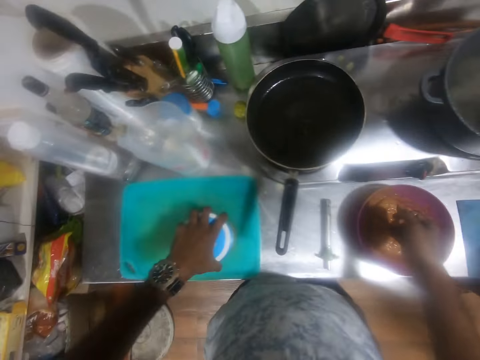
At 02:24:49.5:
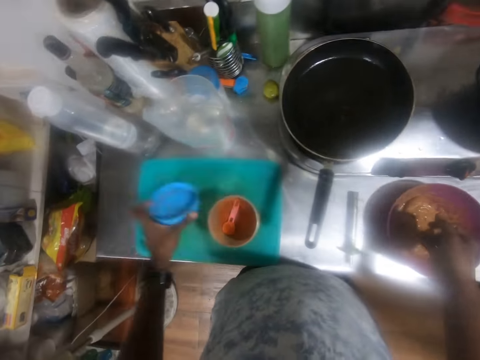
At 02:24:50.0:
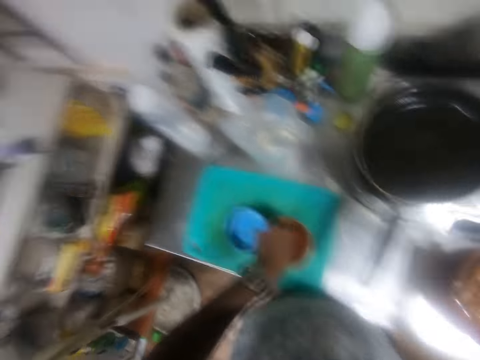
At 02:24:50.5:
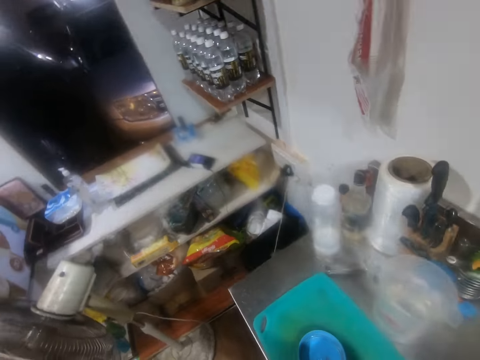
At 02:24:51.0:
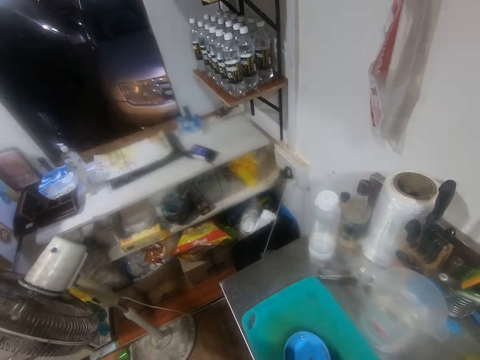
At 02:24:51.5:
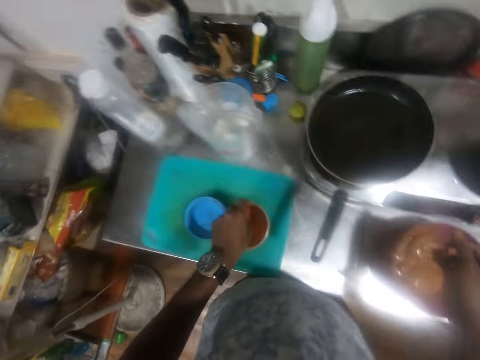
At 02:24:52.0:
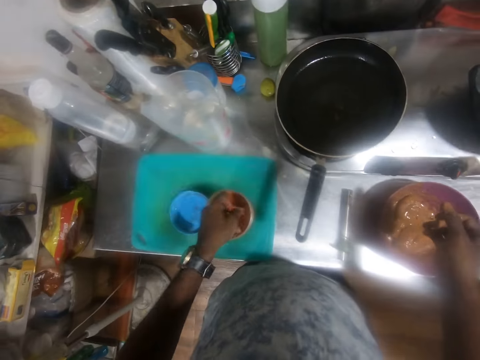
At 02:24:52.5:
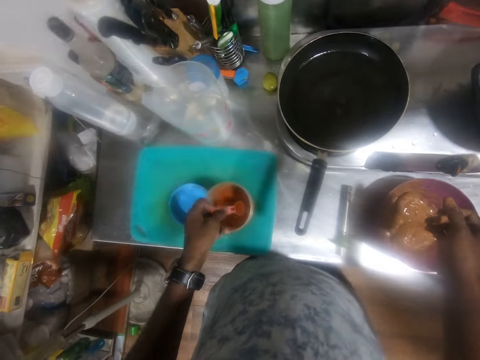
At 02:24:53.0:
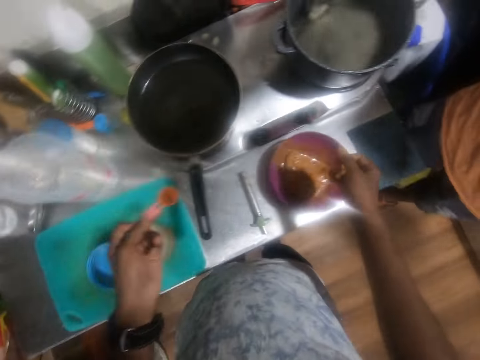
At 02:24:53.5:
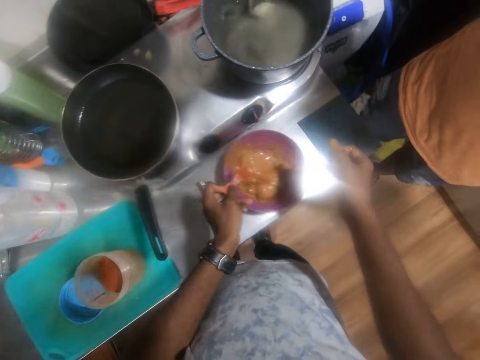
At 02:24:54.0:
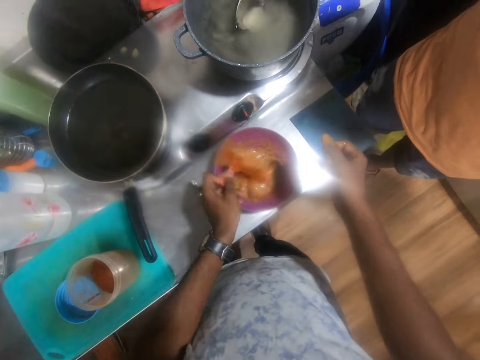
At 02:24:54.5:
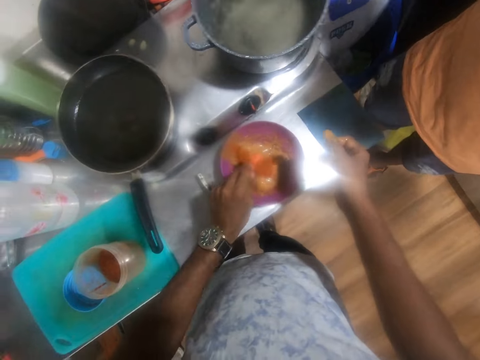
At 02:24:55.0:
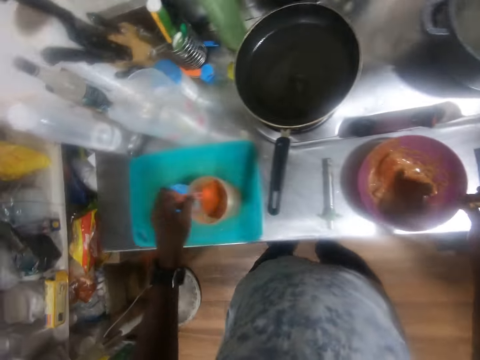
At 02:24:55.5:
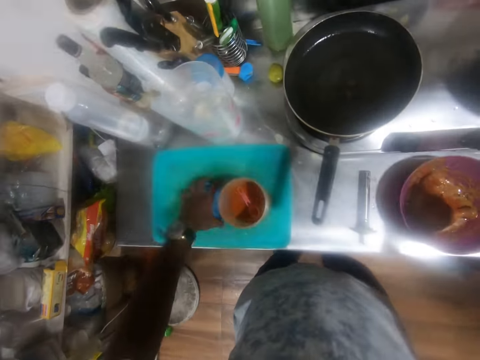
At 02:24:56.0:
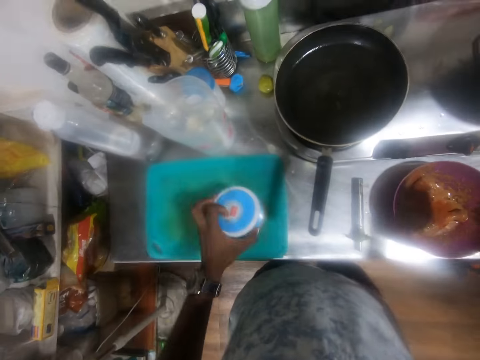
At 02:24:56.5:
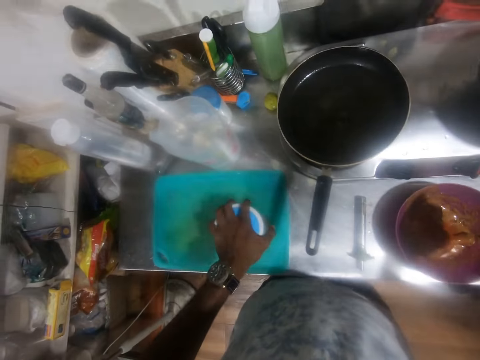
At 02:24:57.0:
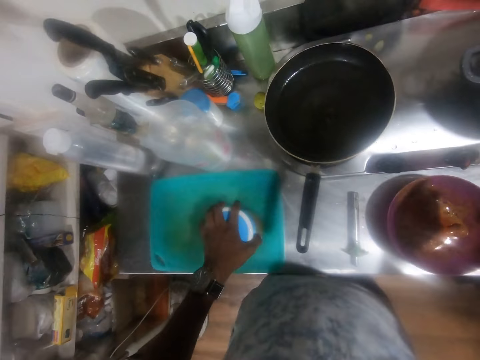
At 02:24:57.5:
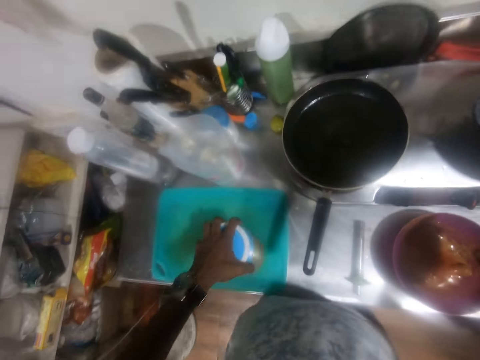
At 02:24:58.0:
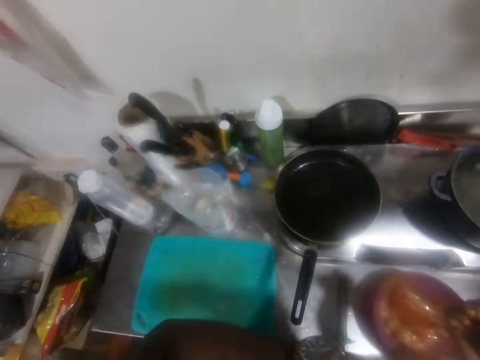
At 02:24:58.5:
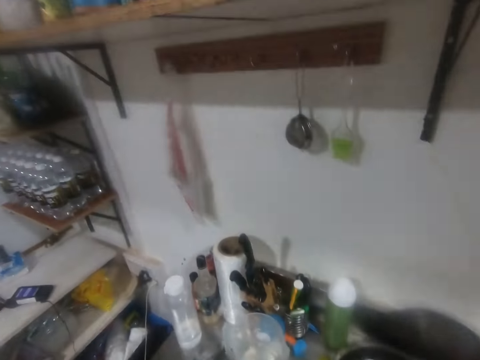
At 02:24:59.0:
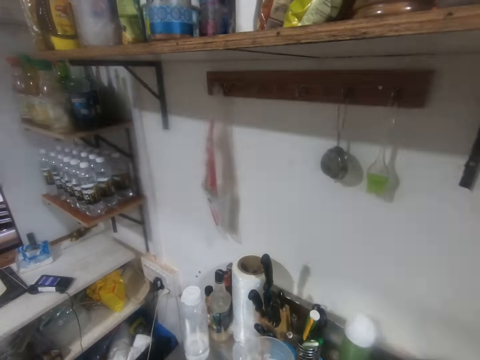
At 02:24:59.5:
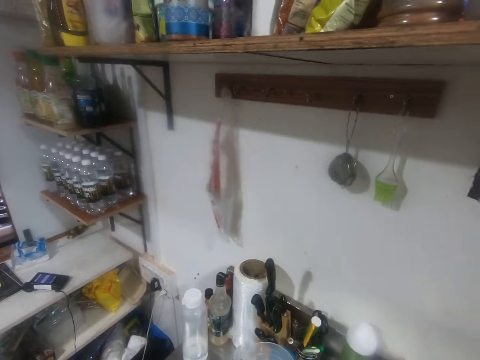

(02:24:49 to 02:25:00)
The camera wearer drops the jar of pepper on a chopping board on the kitchen counter with his left hand. He removes the lid from the jar of pepper on the chopping board on the kitchen counter with his left hand. He drops the lid of the jar of pepper on the chopping board on the kitchen counter with his left hand. He scoops pepper from the jar of pepper on the chopping board on the kitchen counter with a spoon in his left hand. He sprinkles pepper into the plate on the kitchen counter with the spoon in his left hand. He drops the spoon in the jar of pepper on the chopping board on the kitchen counter with his left hand. He picks up the lid of the jar of pepper from the chopping board on the kitchen counter with his left hand. He closes the jar of pepper on the chopping board on the kitchen counter with the lid in his left hand. He picks up the jar of pepper from the chopping board on the kitchen counter with his left hand.

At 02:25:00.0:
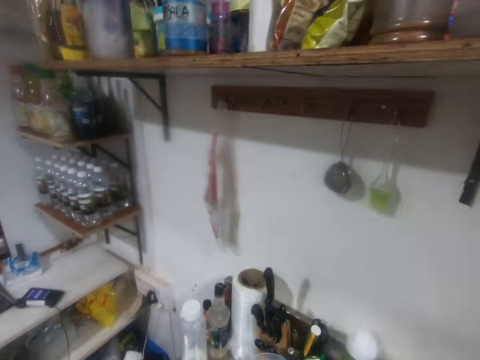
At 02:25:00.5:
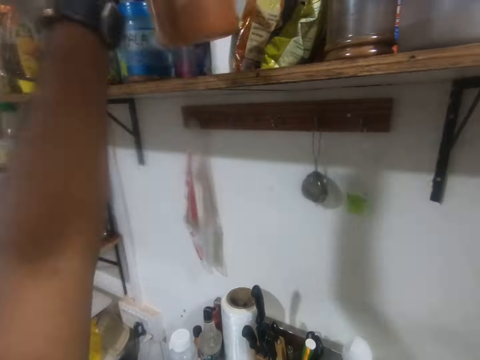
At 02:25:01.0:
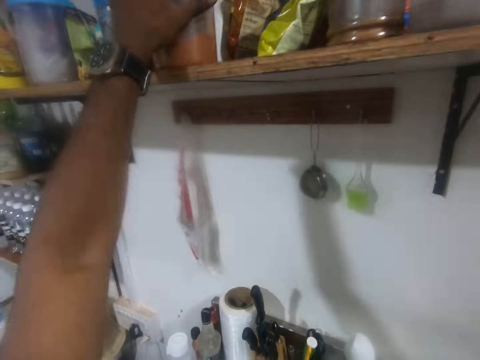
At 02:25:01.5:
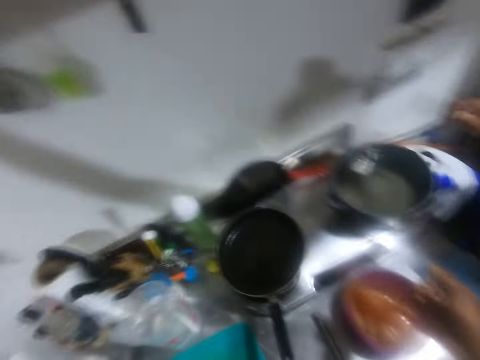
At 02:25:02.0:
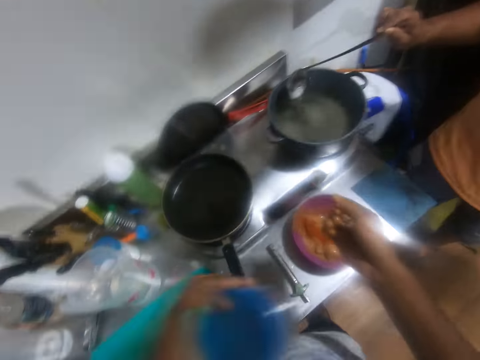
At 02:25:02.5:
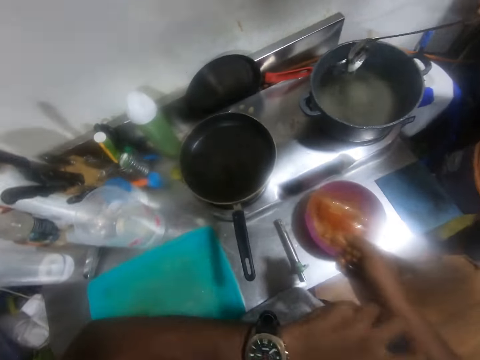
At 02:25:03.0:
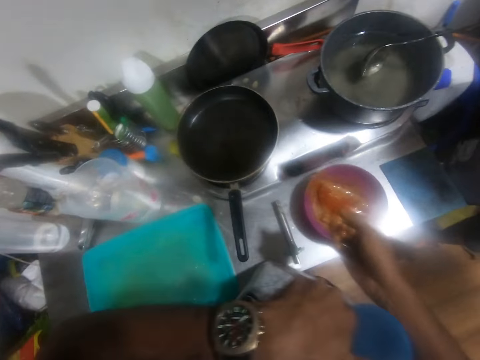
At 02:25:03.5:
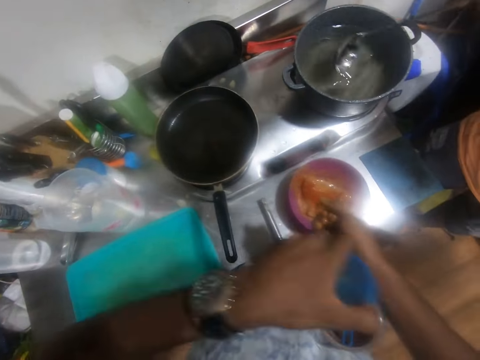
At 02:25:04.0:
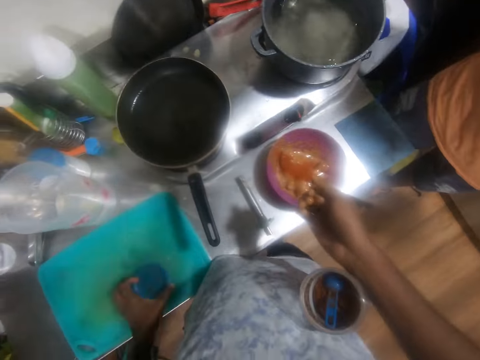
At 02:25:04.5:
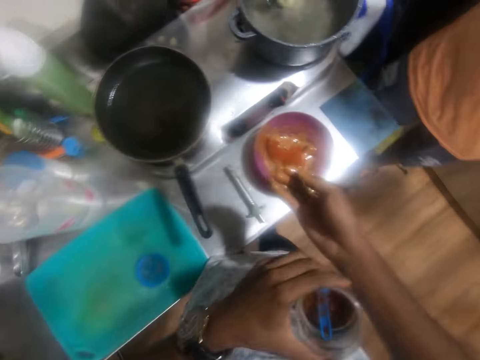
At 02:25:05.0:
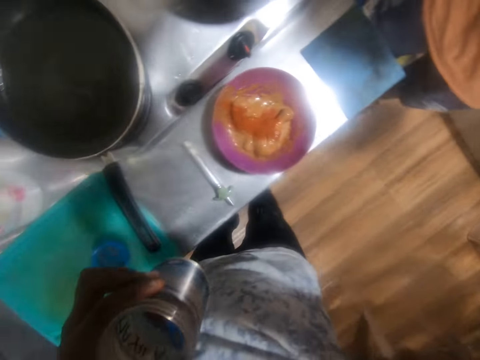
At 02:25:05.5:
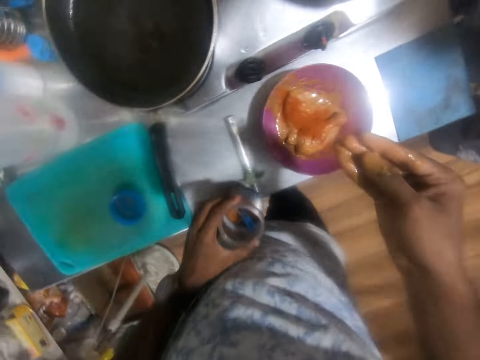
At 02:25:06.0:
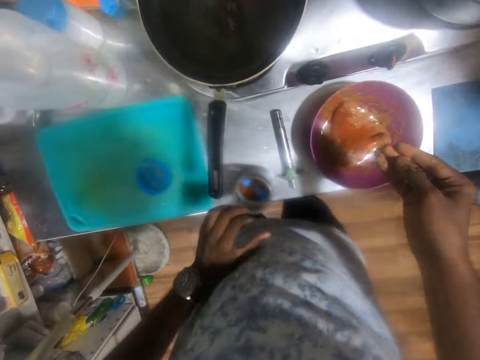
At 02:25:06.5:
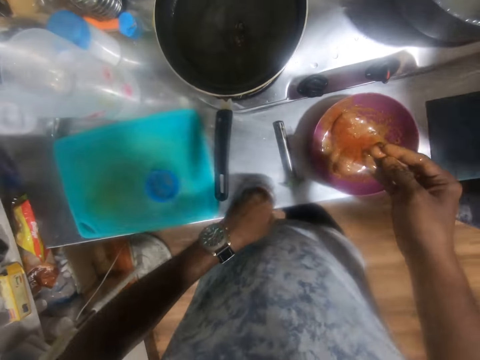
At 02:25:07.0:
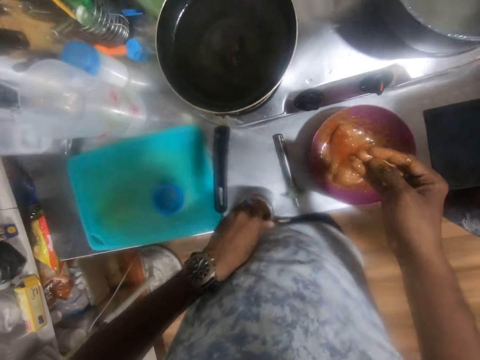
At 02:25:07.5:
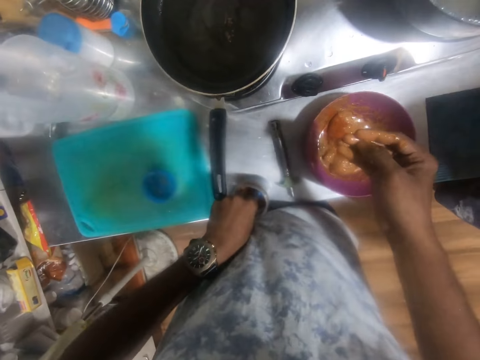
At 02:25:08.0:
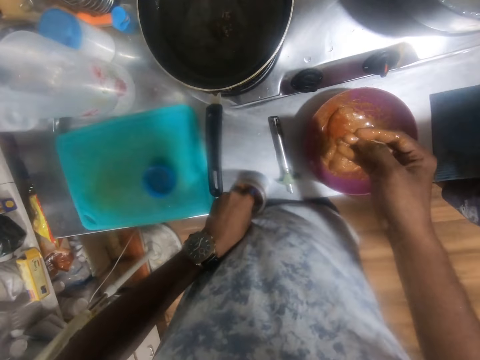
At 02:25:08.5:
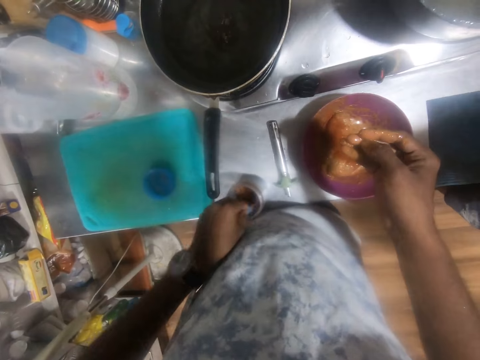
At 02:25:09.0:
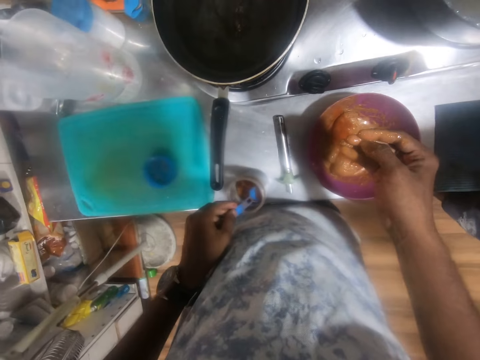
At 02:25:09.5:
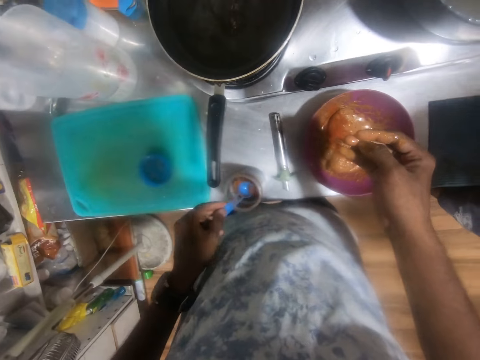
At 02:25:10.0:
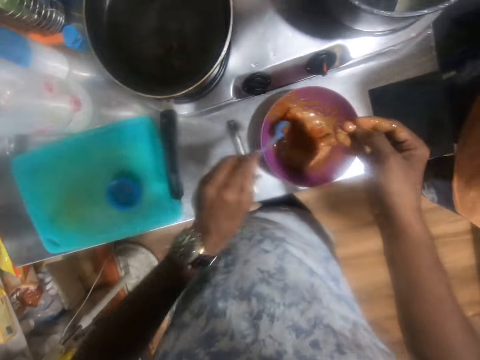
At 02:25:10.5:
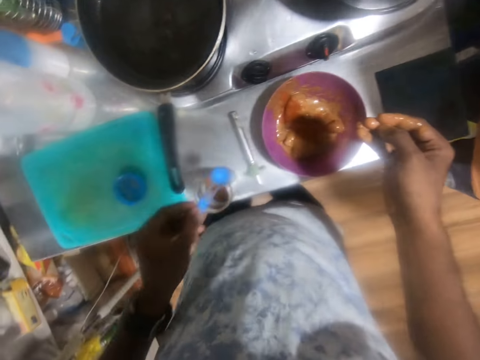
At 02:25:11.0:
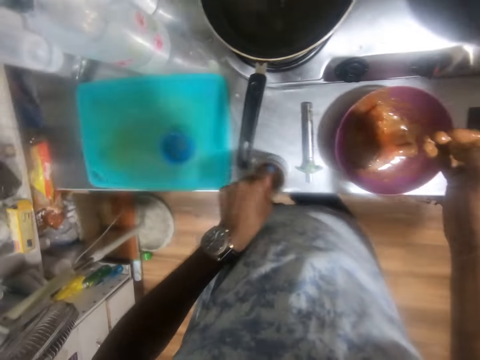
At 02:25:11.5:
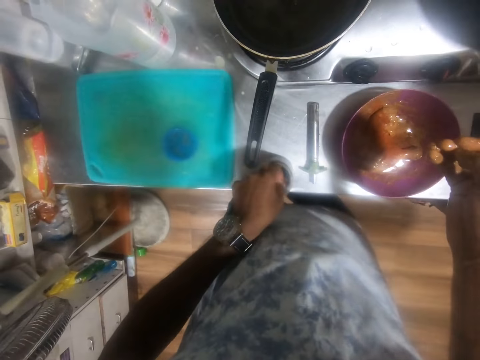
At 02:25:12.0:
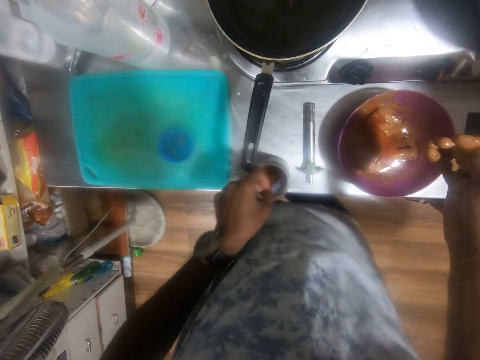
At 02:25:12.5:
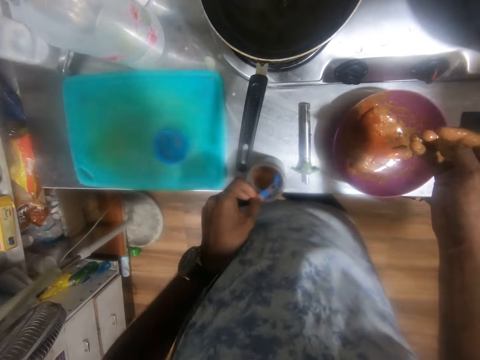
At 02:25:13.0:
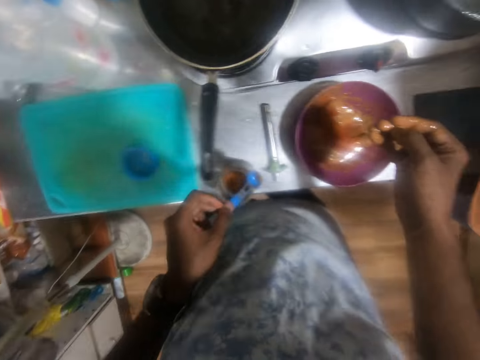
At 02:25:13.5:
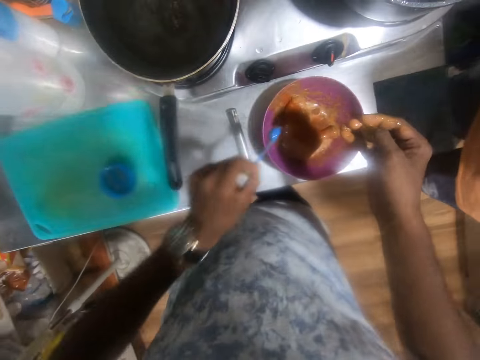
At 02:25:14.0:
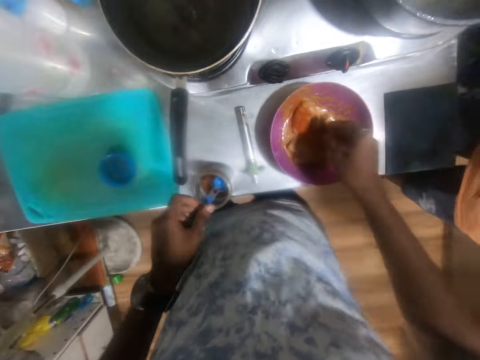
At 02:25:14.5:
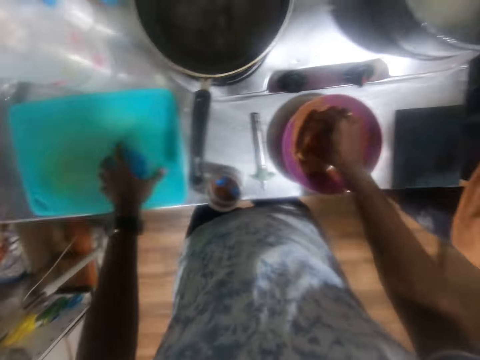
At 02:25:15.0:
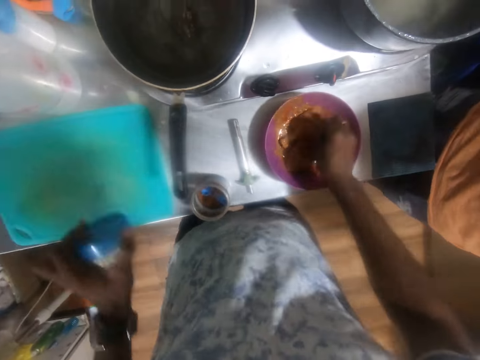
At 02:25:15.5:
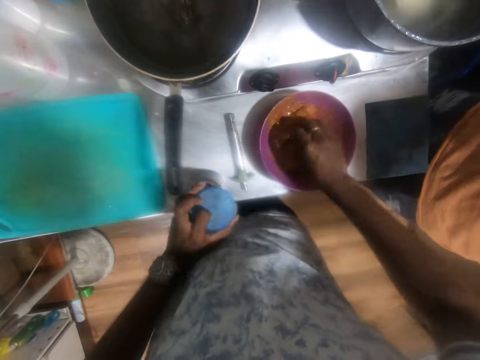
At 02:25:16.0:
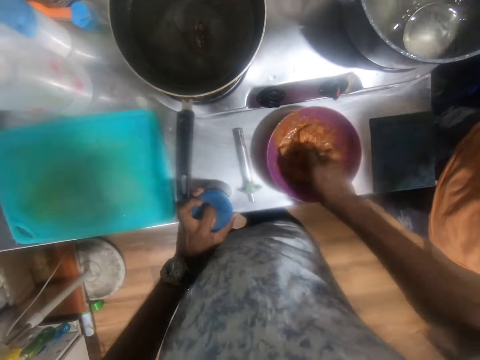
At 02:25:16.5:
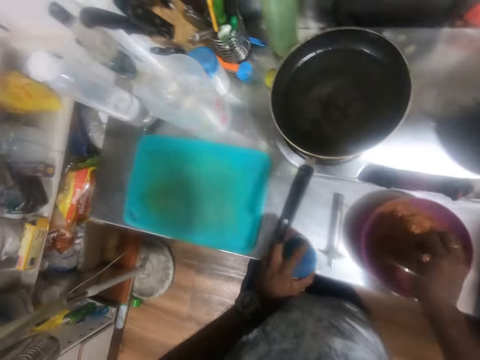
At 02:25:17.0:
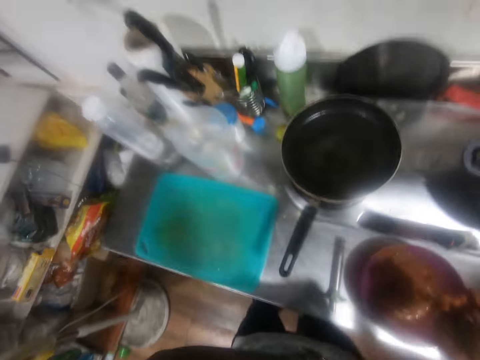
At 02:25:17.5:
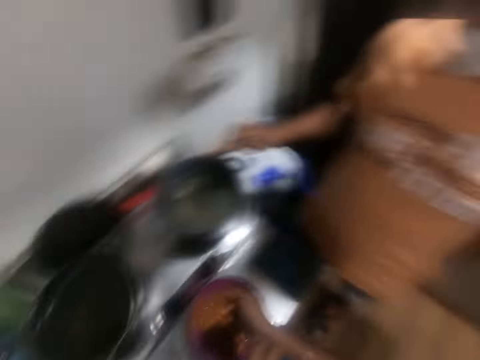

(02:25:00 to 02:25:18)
The camera wearer drops the jar of pepper on the shelf with his right hand. He places the jar of pepper between his arm and his body with his left hand. He removes the lid from the jar of pepper between his arm and body with his left hand. He drops the lid of the jar of pepper on the chopping board on the kitchen counter with his left hand. He removes the jar of pepper from his body with his left hand. He drops the jar of pepper on the kitchen counter with his left hand. He scoops pepper from the jar of pepper on the kitchen counter with a spoon in his left hand. He sprinkles pepper into the plate on the kitchen counter with the spoon in his left hand. He scoops pepper from the jar of pepper on the kitchen counter with the spoon in his left hand. He taps the spoon against the jar of pepper on the kitchen counter with his left hand. He sprinkles pepper into the plate on the kitchen counter with the spoon in his left hand. He mixes spice into the sauce in the plate on the kitchen counter with his right hand. He drops the spoon in the jar of pepper on the kitchen counter with his left hand. He picks up the lid of the jar of pepper from the chopping board on the kitchen counter with his left hand. He closes the jar of pepper on the kitchen counter with the lid in his left hand. He picks up the jar of pepper from the kitchen counter with his left hand.
